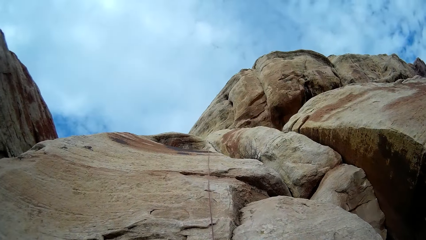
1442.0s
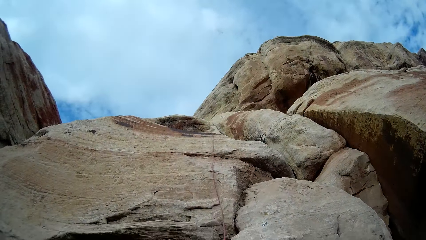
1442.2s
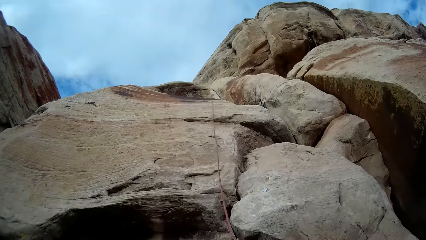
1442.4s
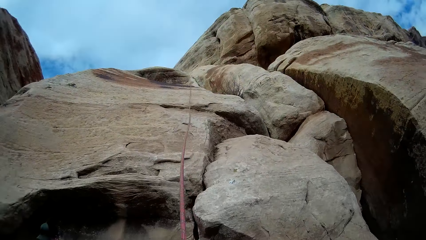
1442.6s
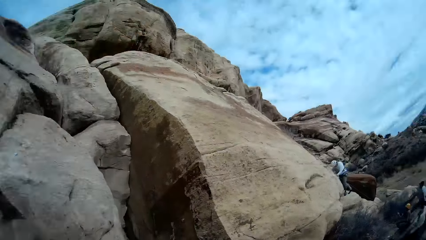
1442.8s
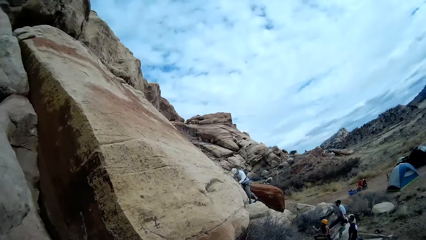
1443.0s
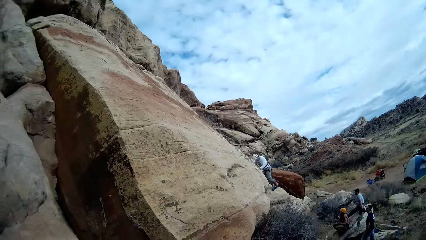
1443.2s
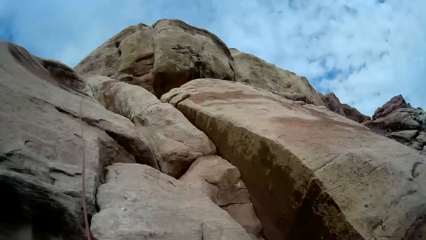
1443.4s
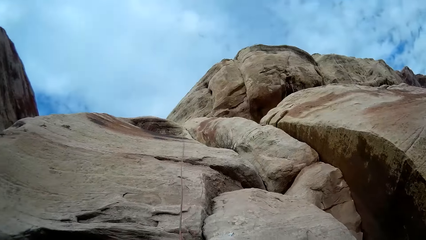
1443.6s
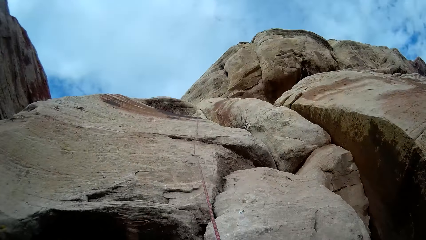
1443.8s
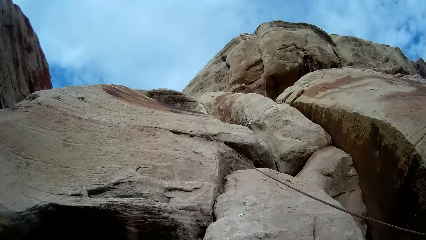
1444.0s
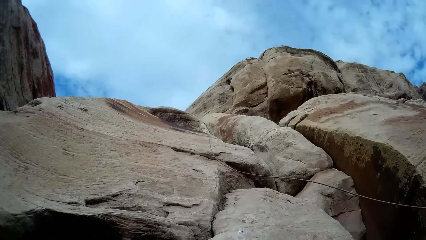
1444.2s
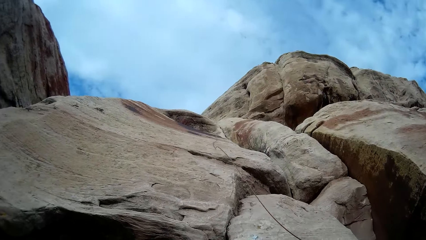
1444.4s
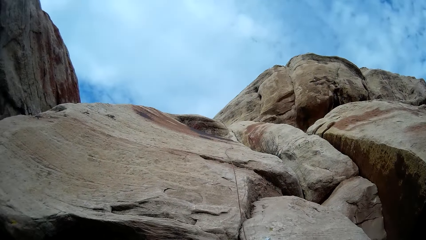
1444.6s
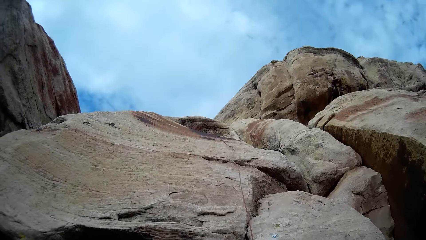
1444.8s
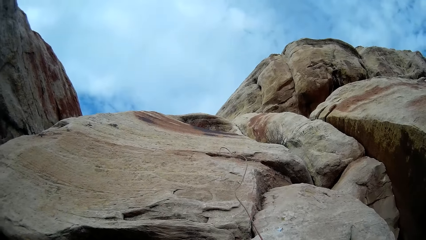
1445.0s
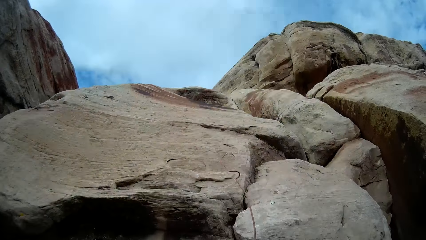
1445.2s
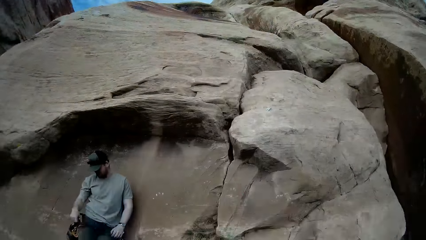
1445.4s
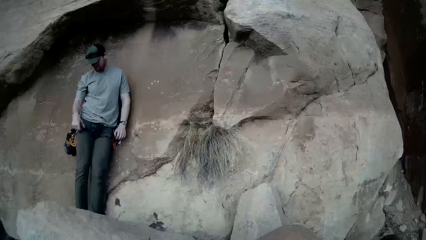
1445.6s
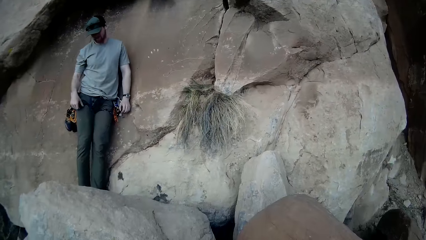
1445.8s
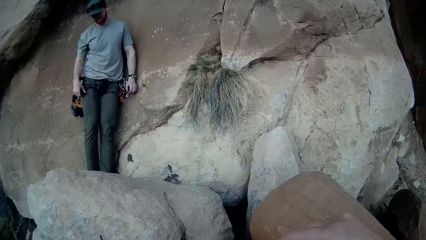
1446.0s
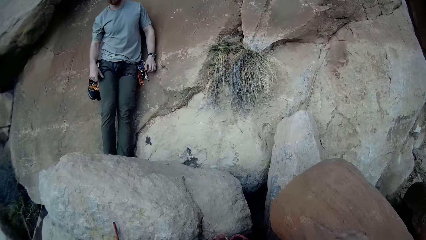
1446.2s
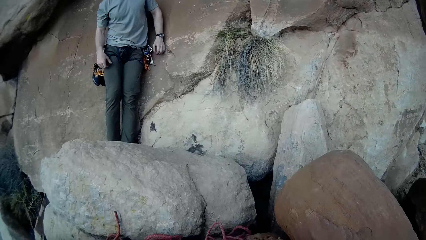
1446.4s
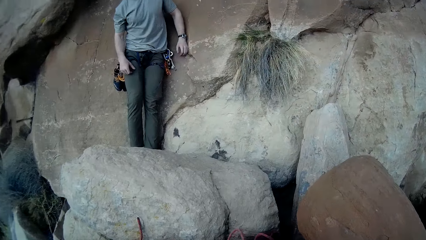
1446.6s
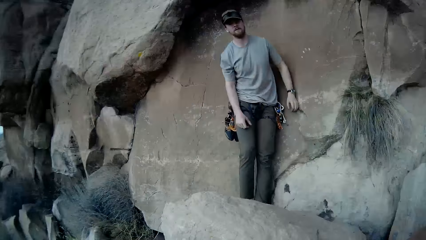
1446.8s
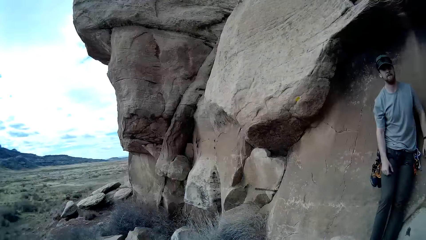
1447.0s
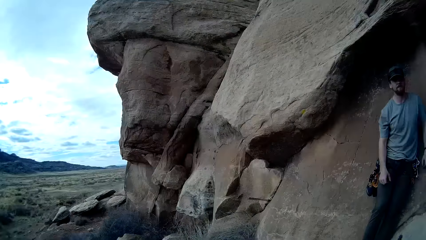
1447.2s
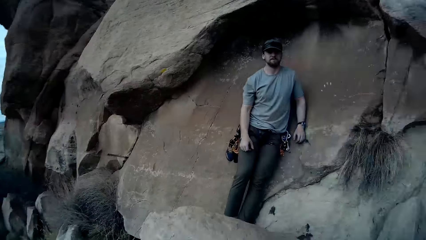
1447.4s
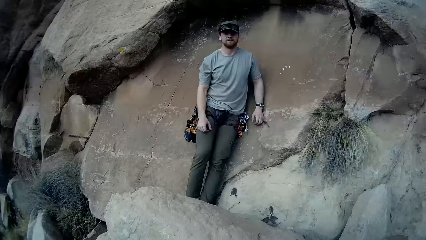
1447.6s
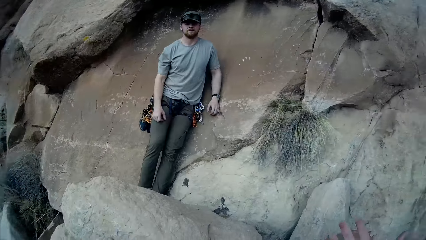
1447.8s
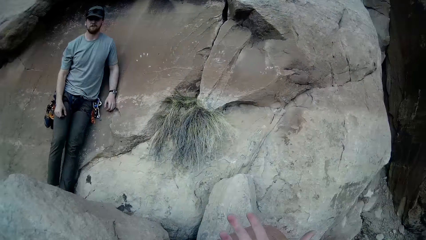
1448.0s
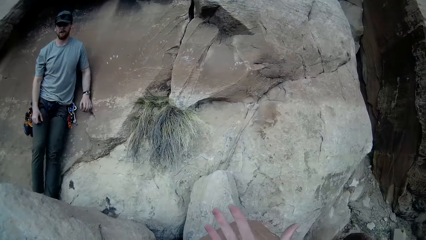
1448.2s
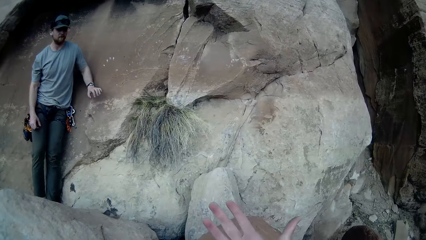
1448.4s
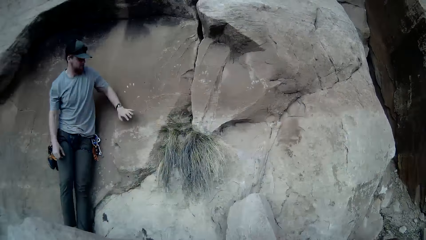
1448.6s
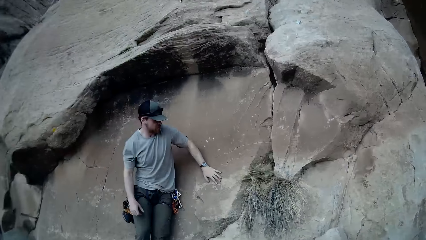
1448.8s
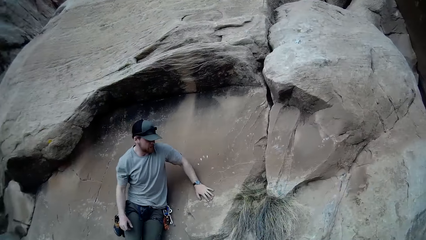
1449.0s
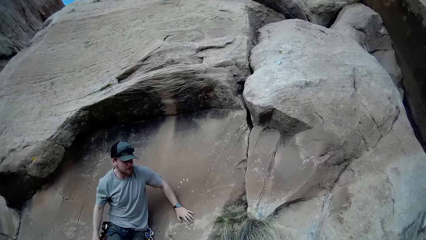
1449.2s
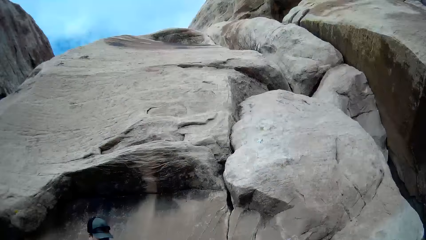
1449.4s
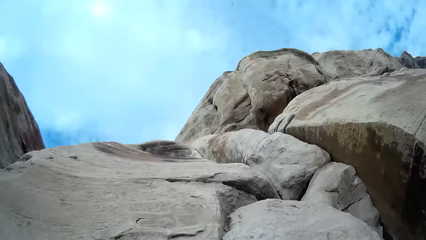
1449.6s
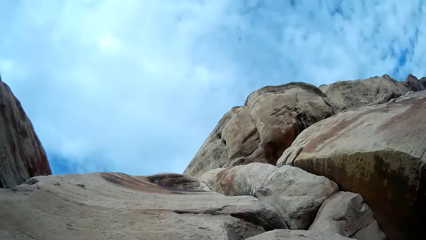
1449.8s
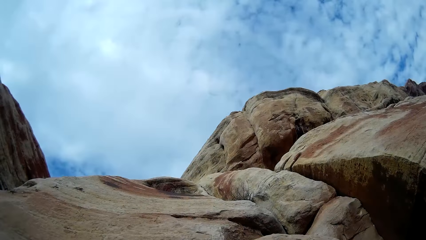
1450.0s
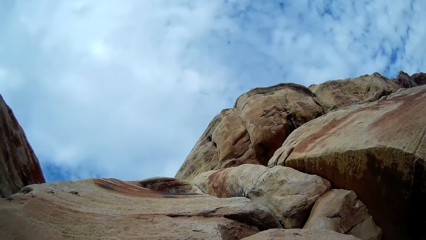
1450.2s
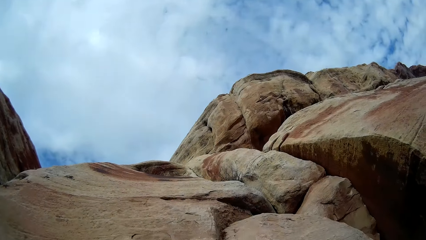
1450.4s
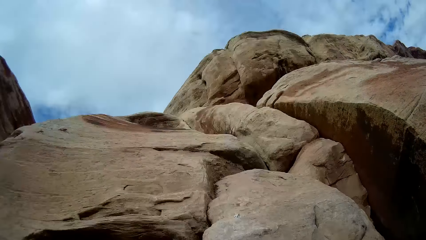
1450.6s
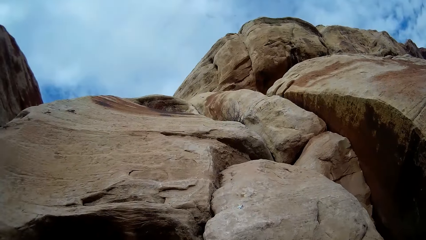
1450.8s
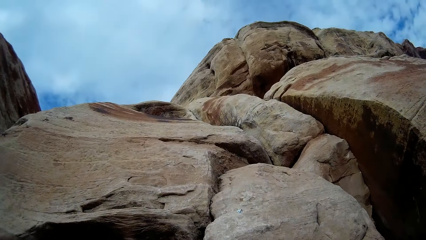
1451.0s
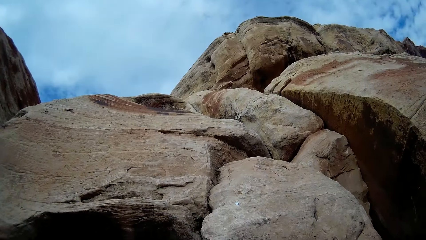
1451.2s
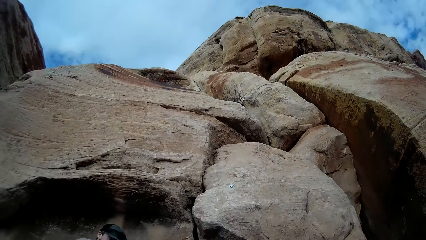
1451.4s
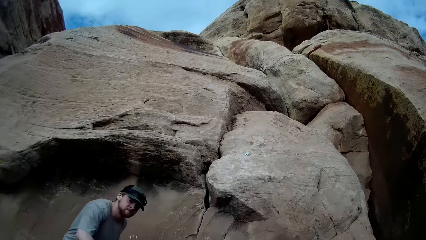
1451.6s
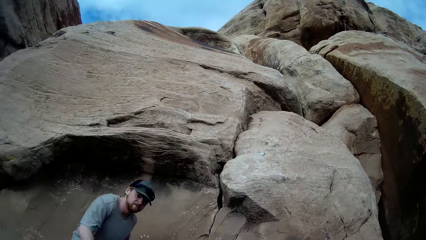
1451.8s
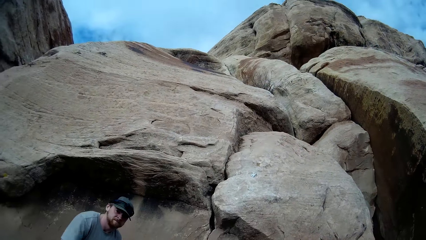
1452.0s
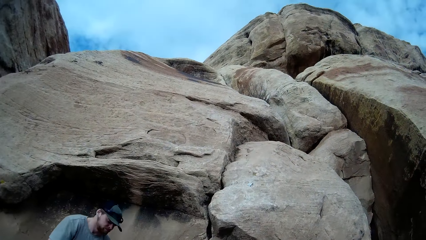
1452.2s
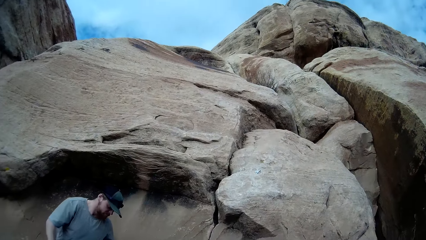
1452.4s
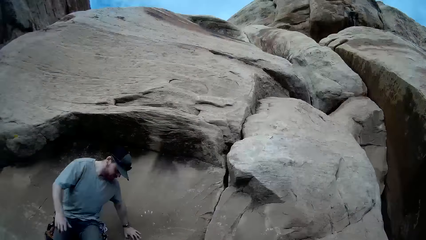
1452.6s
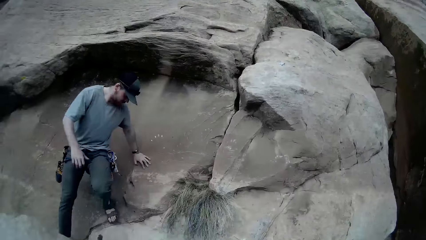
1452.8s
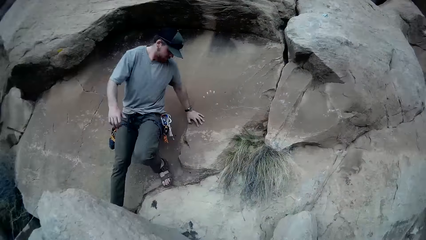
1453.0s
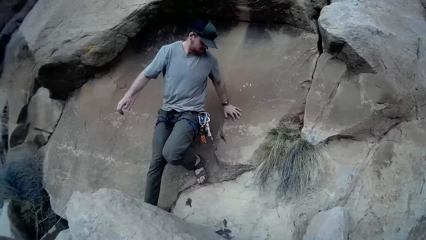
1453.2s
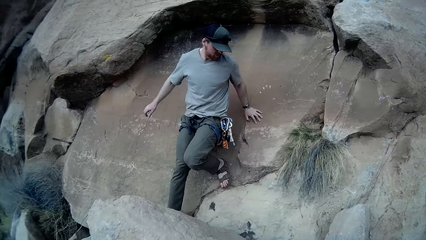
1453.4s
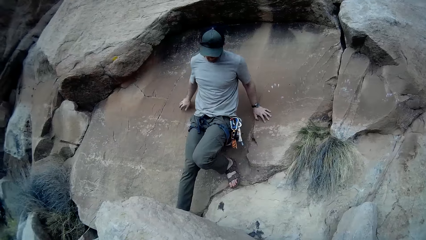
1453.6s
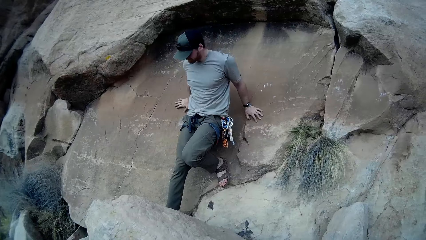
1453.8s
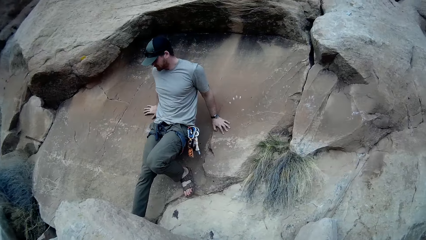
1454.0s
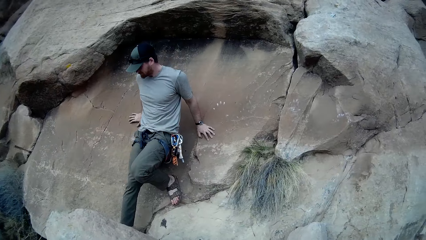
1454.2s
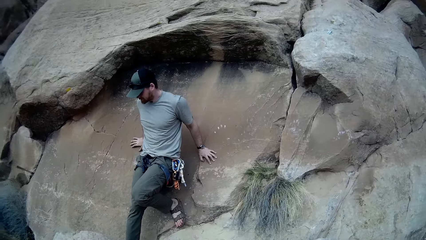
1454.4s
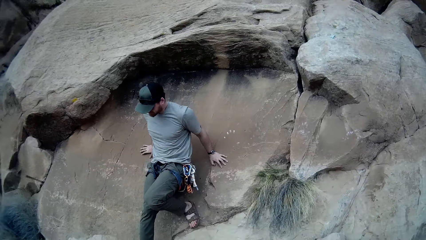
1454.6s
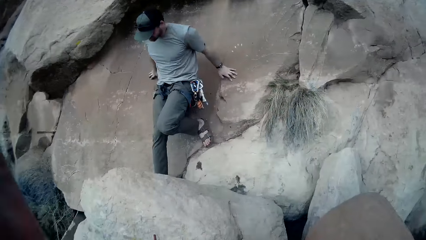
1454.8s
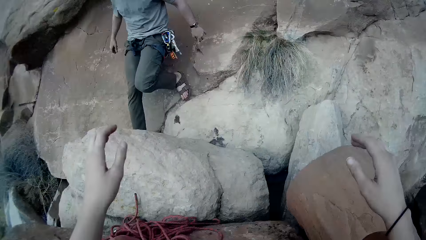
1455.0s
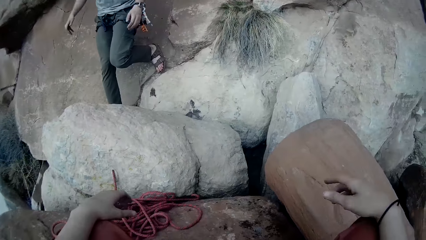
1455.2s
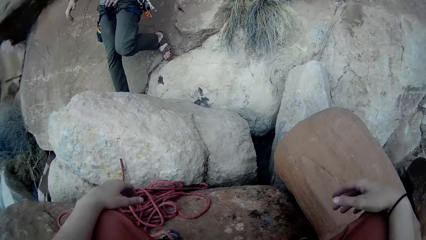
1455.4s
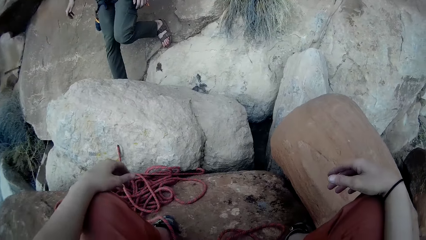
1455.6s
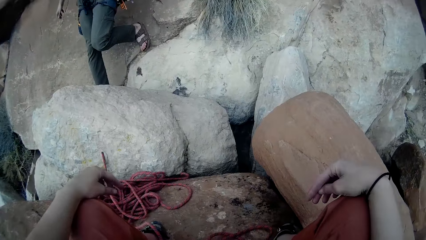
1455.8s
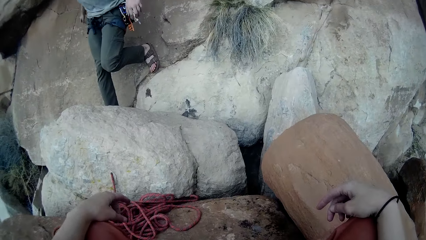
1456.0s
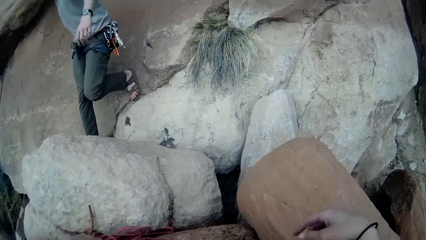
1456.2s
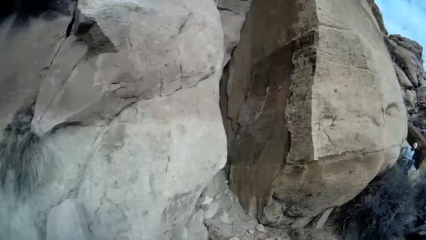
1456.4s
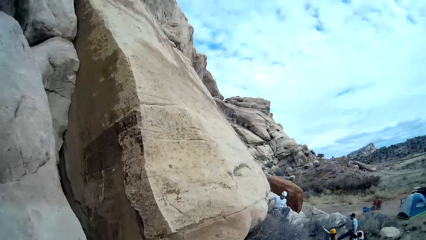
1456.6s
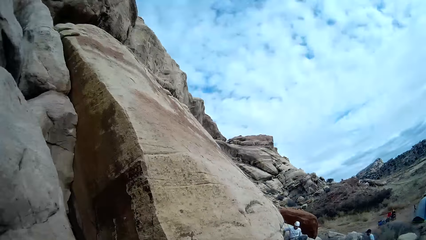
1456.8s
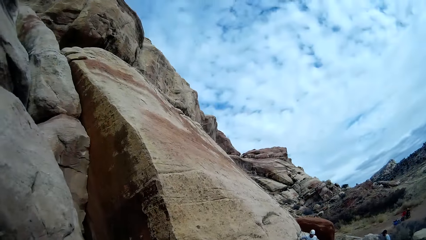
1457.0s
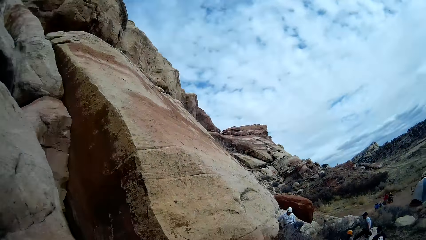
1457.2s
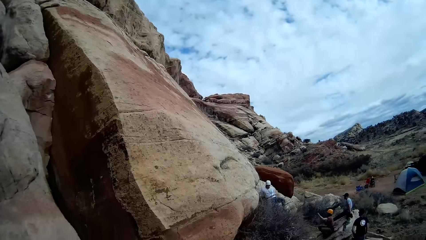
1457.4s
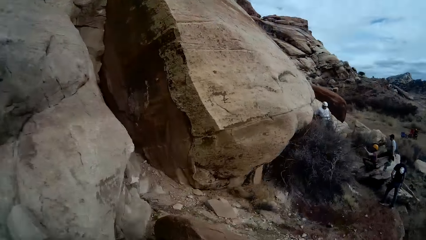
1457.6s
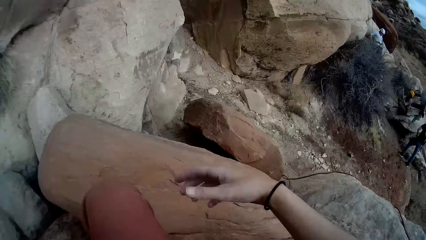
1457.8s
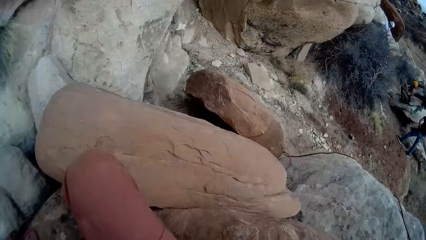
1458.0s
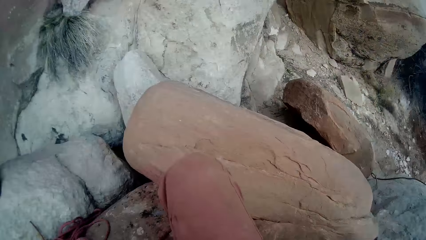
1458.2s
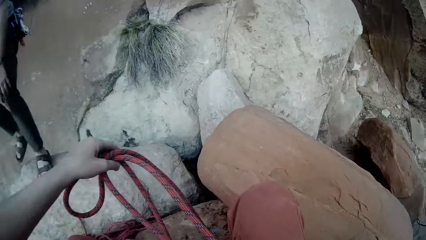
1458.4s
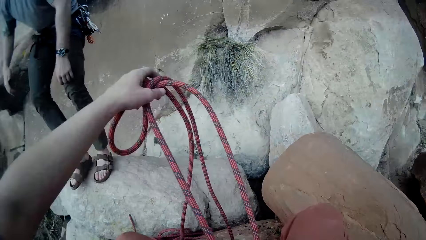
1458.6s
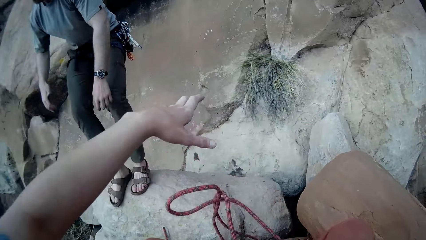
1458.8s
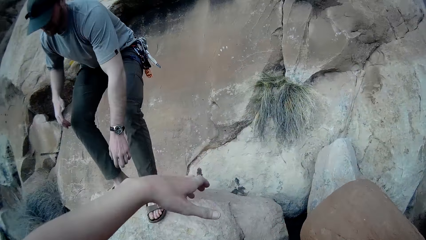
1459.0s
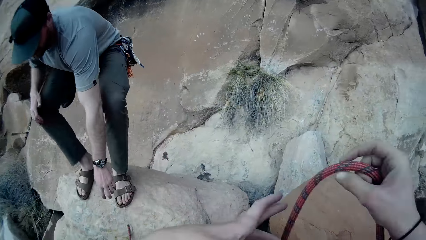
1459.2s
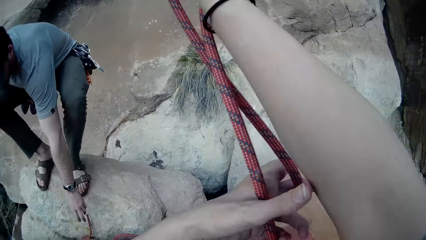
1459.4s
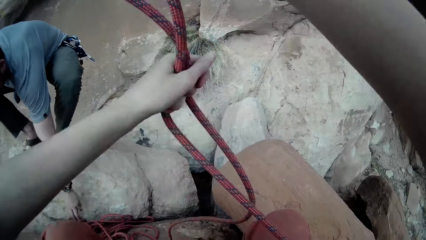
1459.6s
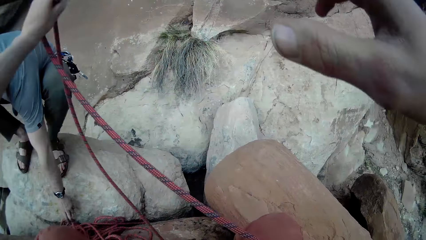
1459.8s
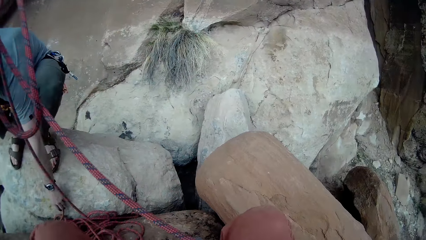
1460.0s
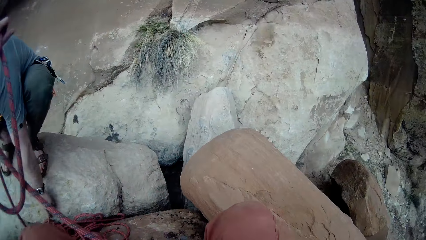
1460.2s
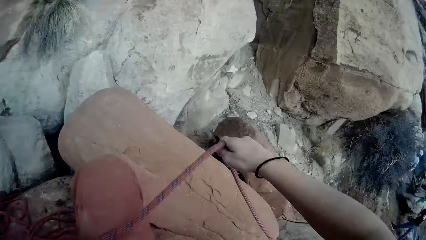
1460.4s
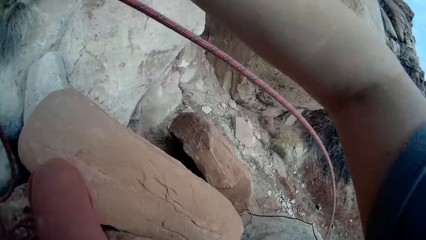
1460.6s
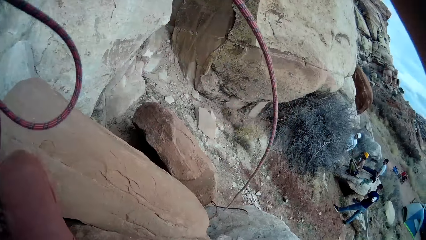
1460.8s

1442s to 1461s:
The camera wearer looks around. He pulls the rope. He does a hand gesture. A man places his hands on the rock. The camera wearer looks around. He looks at the man. He moves his hands. He drags the rope.
